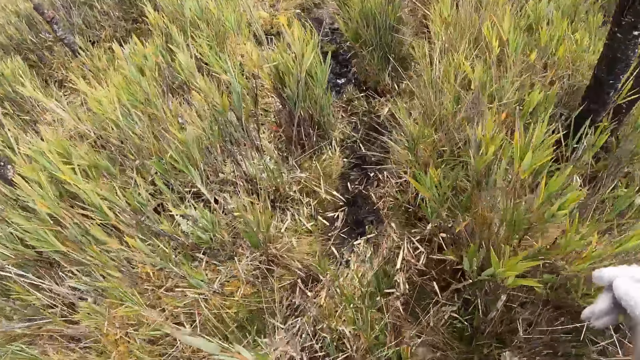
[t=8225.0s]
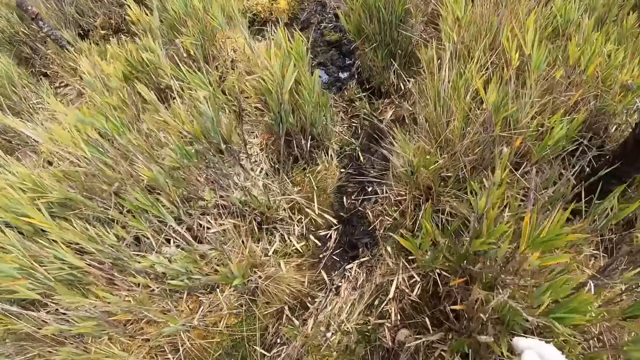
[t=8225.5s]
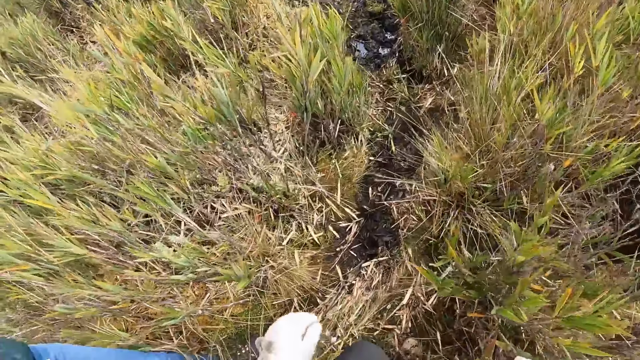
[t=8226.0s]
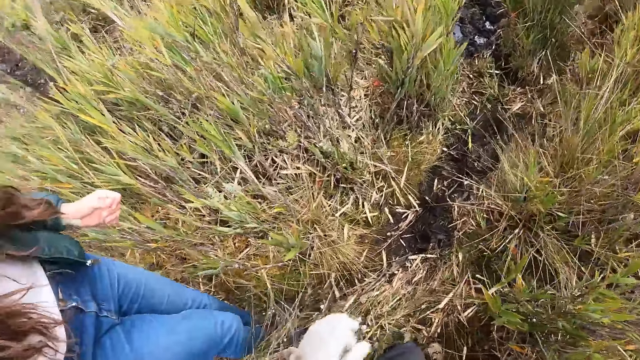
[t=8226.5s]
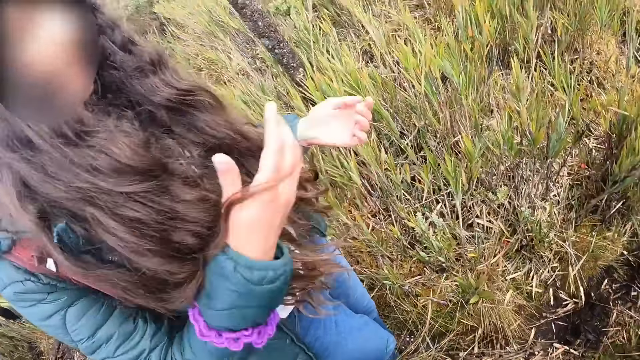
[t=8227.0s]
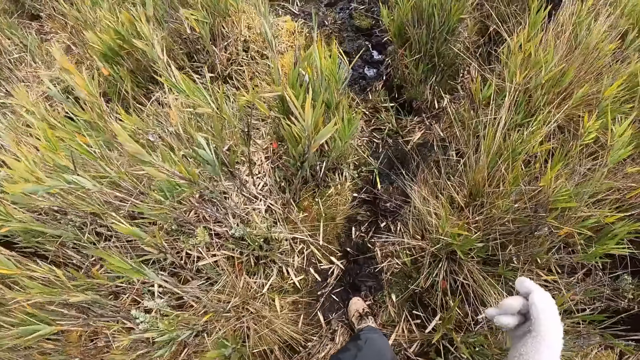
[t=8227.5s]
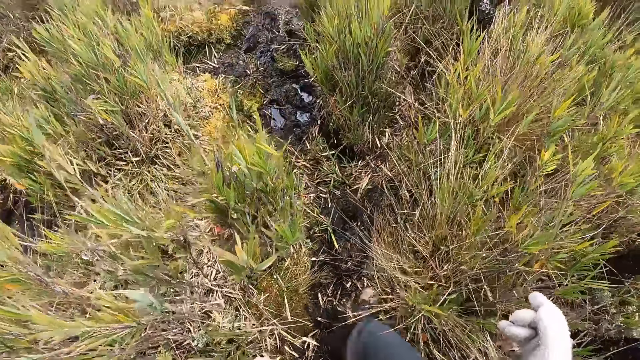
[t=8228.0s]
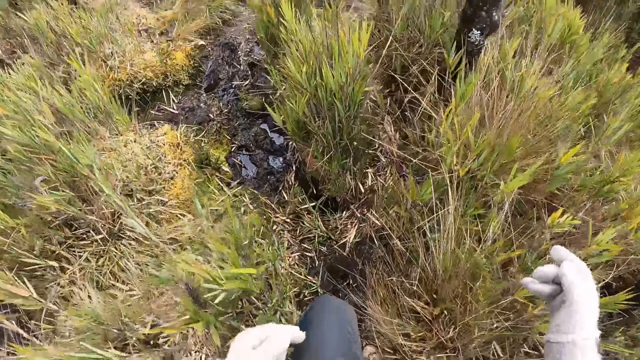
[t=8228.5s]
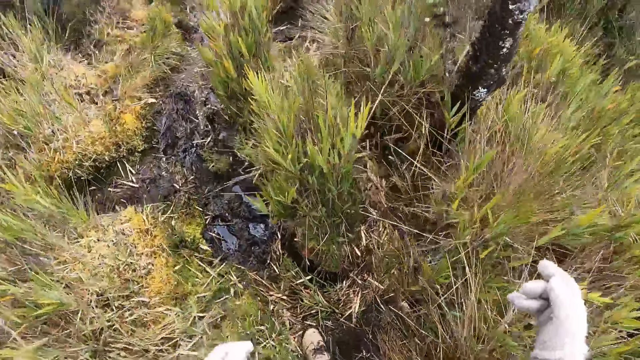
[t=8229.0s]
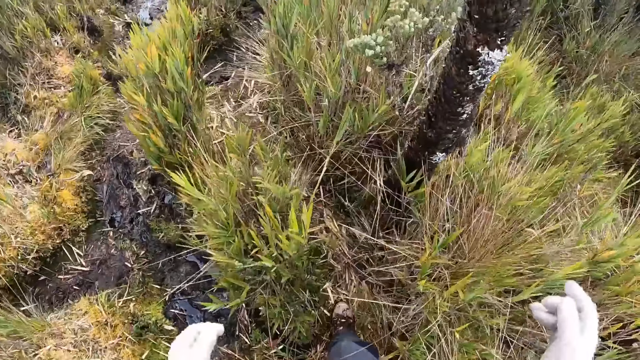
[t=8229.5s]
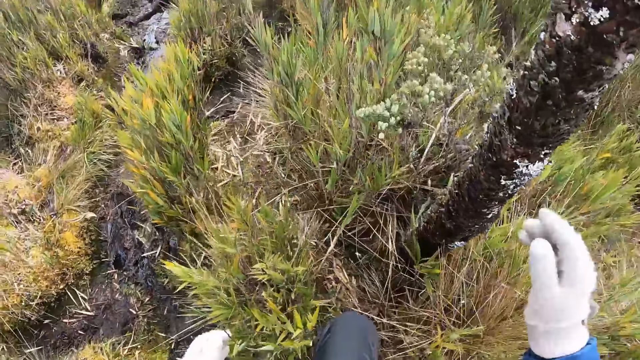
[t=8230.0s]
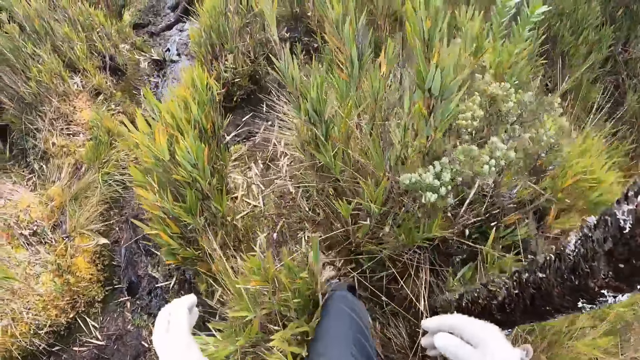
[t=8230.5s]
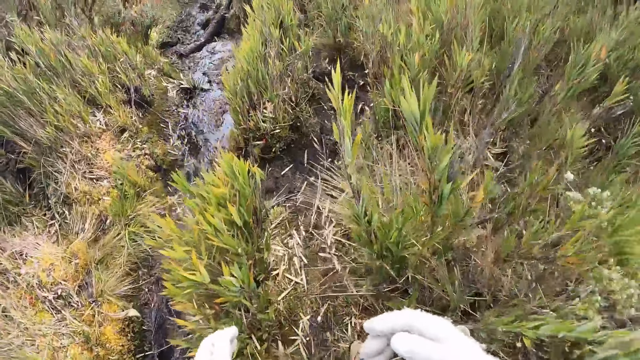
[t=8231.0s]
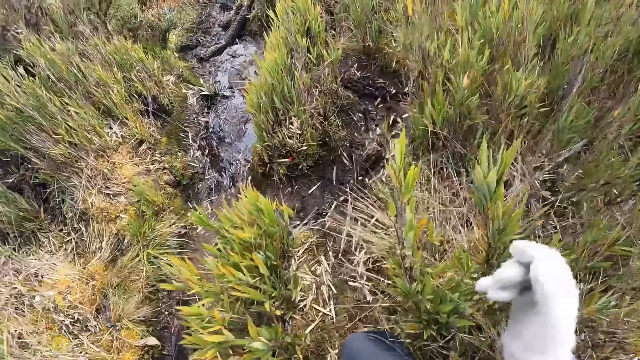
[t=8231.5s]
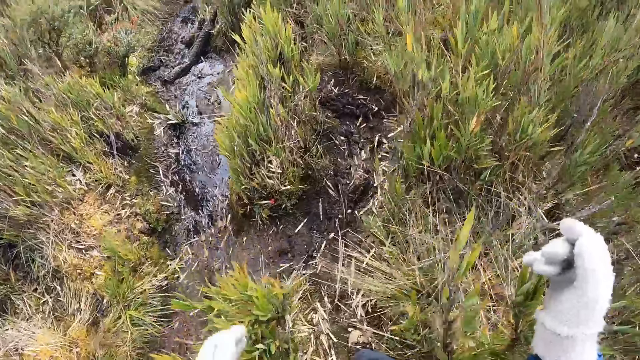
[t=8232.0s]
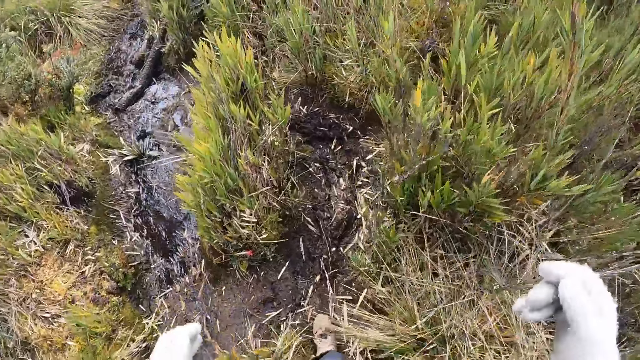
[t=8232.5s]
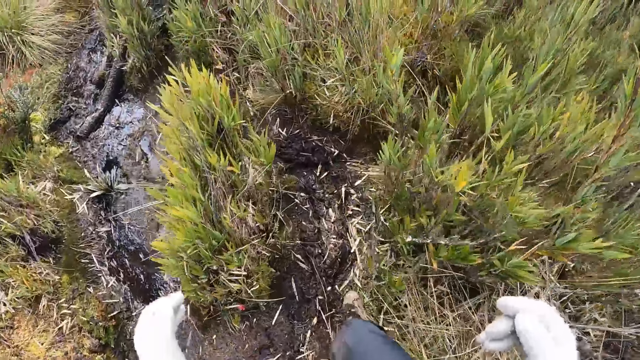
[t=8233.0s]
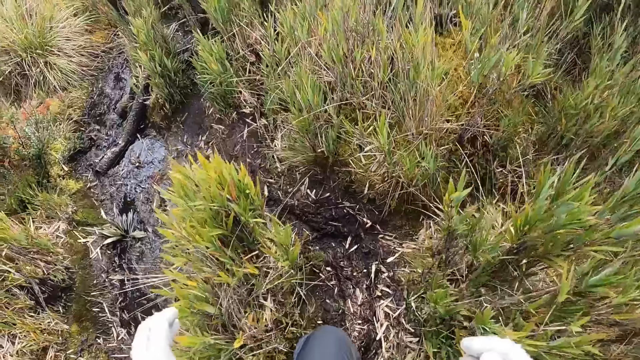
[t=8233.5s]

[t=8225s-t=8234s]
The camera wearer walks in the field. A person moves hands. The camera wearer turns around. They walk in the field.

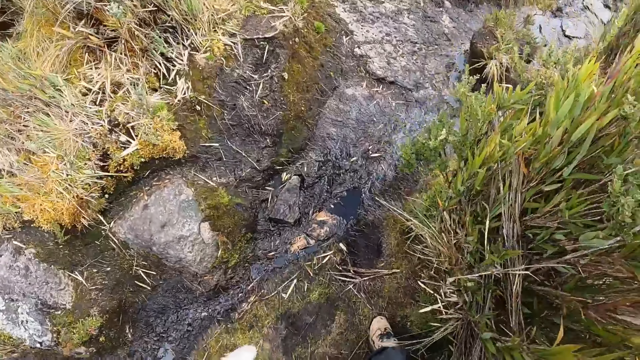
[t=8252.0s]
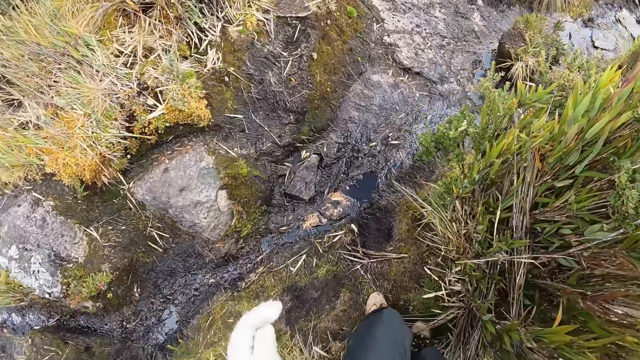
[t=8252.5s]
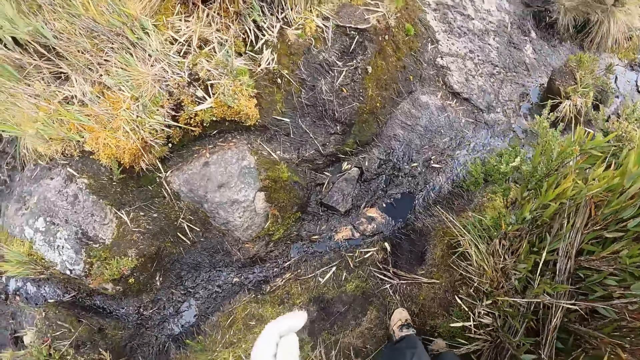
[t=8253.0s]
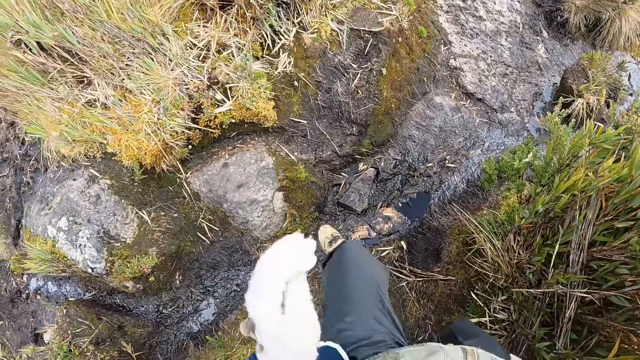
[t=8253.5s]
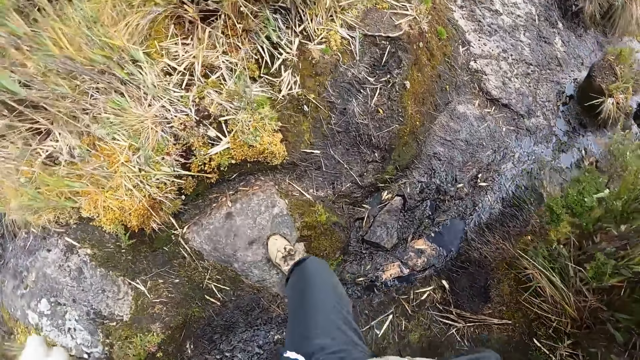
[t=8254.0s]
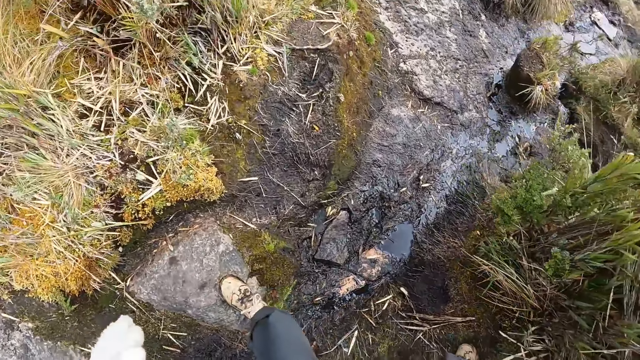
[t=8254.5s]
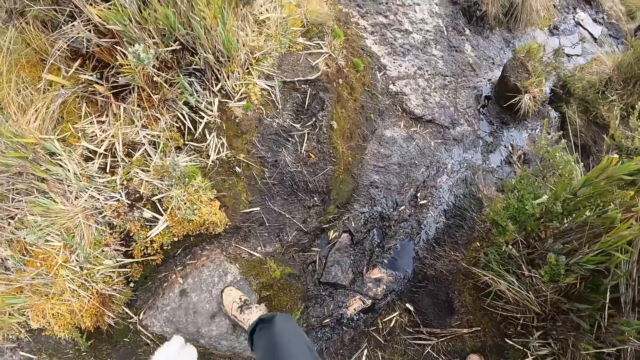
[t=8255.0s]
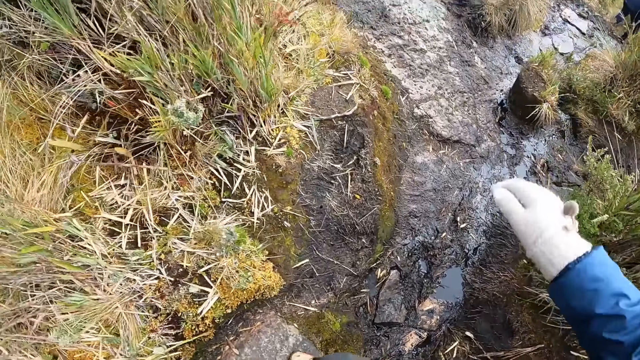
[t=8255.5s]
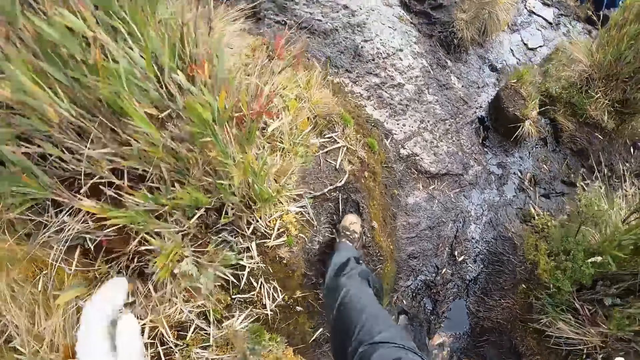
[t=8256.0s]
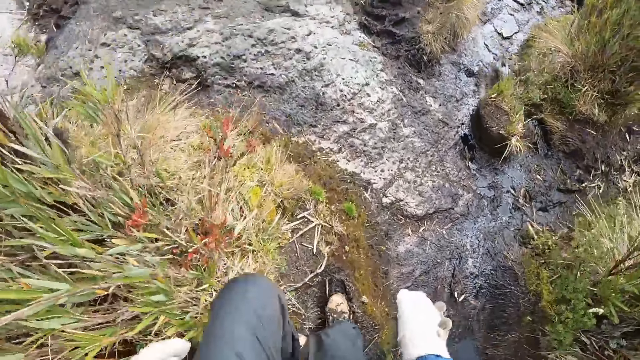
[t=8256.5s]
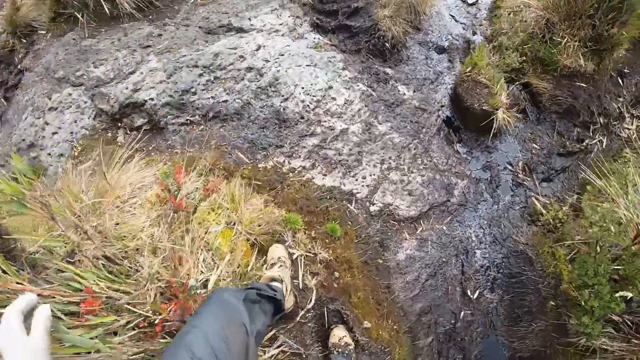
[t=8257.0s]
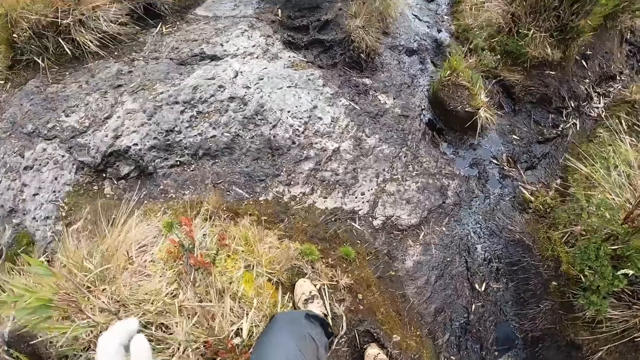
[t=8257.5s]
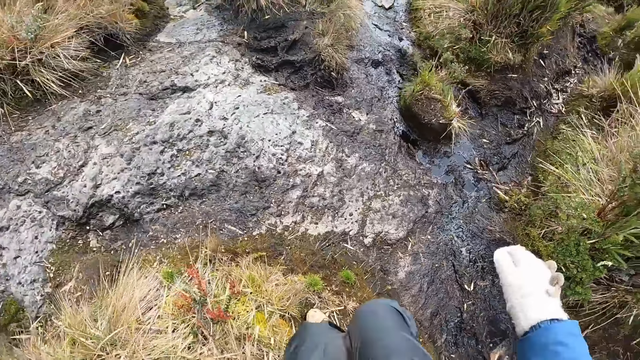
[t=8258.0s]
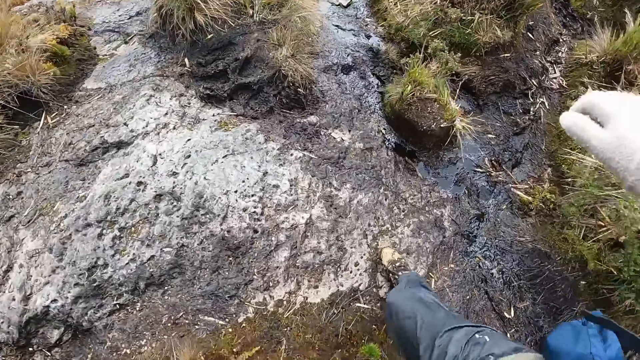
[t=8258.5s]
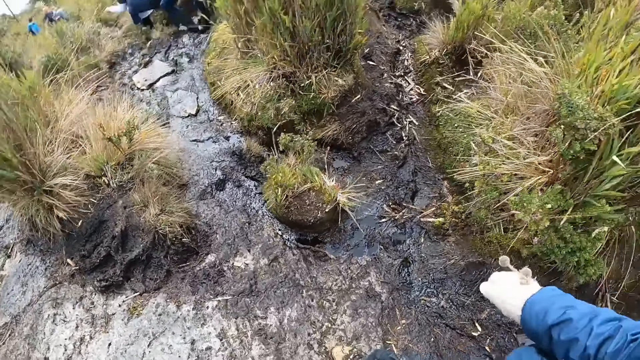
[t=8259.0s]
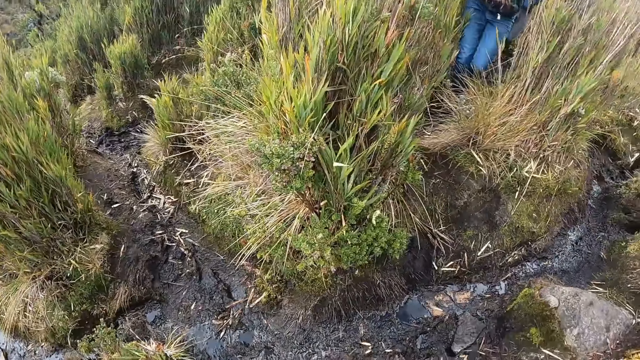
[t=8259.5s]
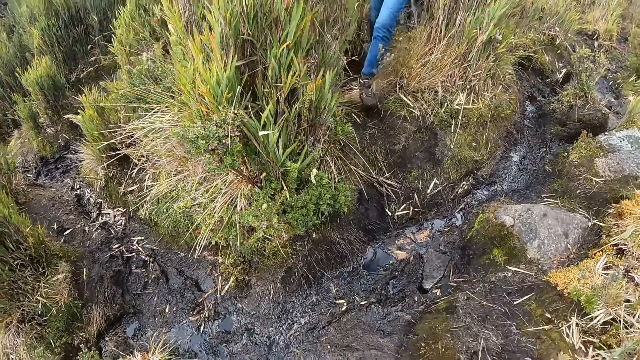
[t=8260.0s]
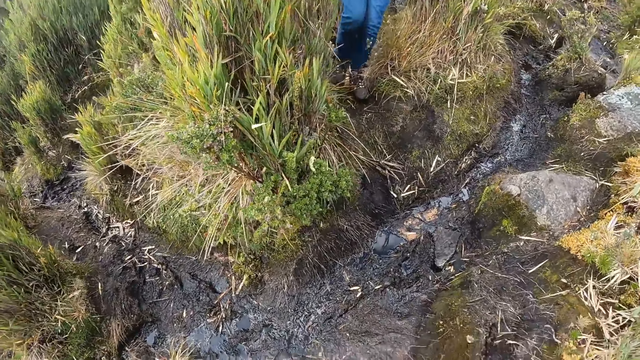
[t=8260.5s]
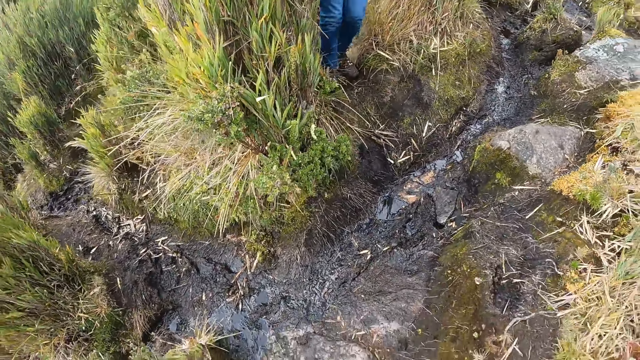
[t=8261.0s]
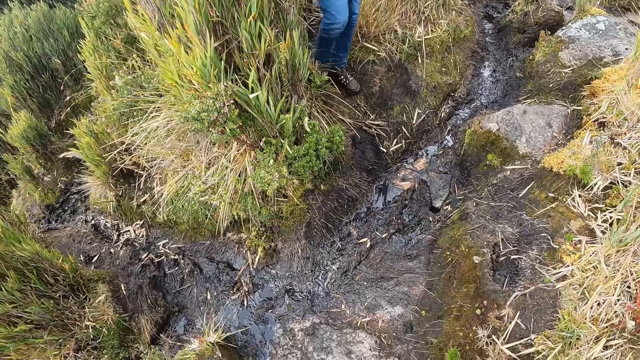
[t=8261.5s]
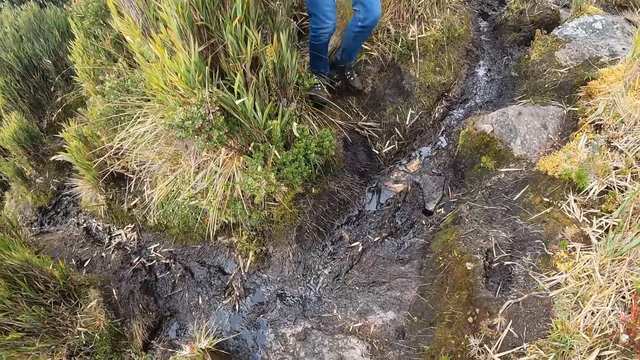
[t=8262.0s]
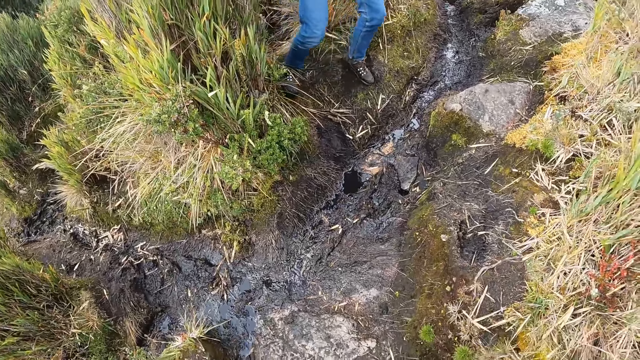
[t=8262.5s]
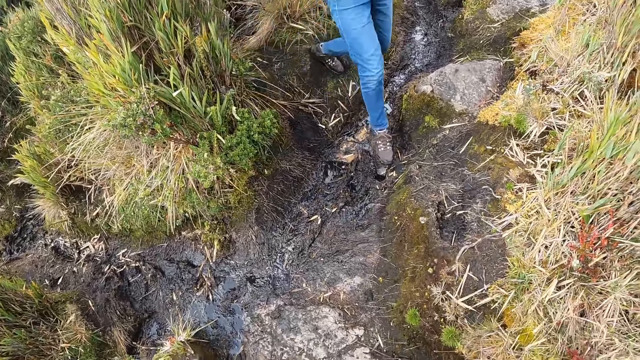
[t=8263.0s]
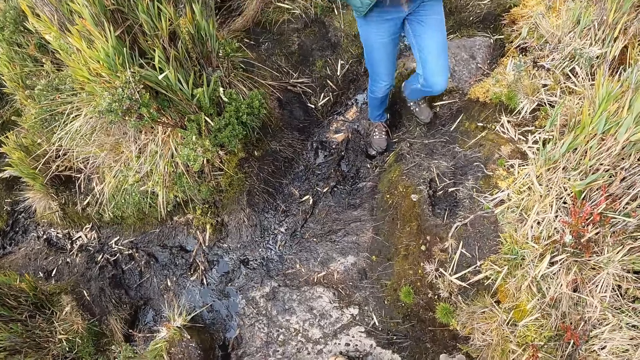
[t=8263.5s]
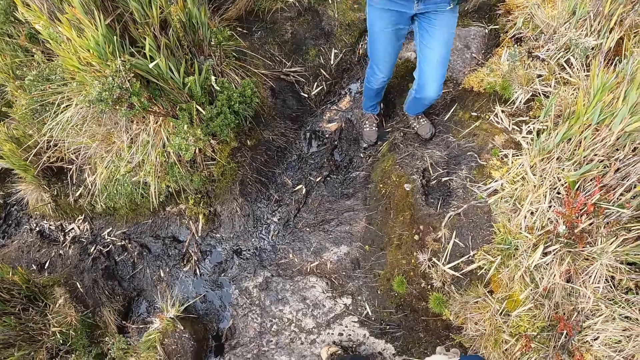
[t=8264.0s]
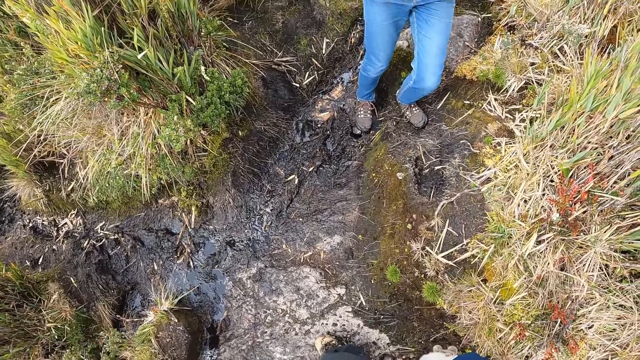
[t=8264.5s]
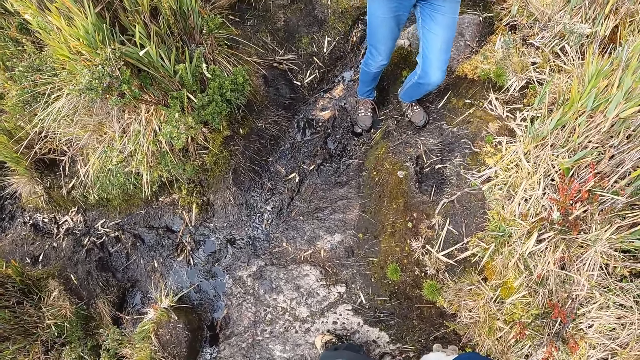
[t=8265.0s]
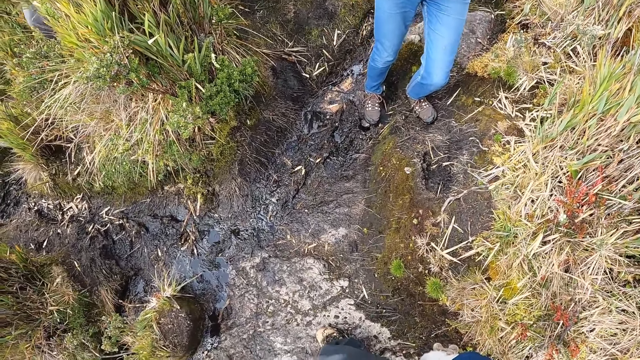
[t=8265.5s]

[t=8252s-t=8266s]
The camera wearer crosses a water path with his legs. He skips the mud. He walks in the field. He turns around. A woman walks in the field. The woman crosses the water path with her legs. She skips the mud.
